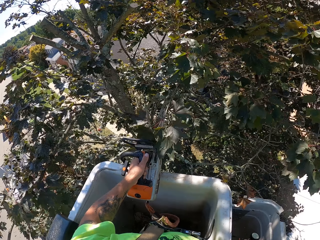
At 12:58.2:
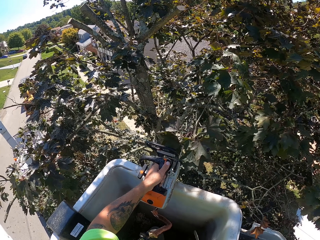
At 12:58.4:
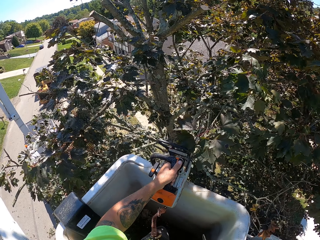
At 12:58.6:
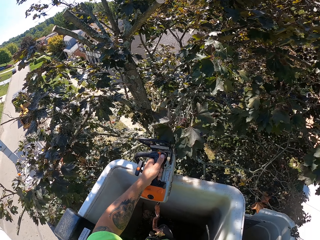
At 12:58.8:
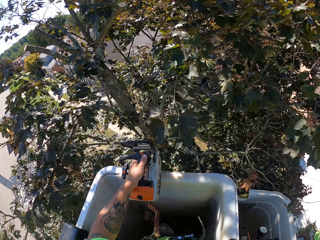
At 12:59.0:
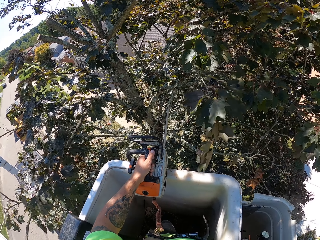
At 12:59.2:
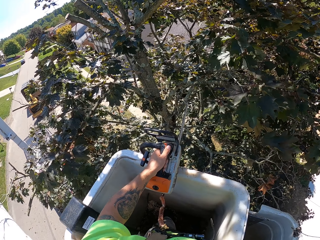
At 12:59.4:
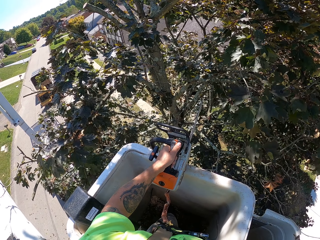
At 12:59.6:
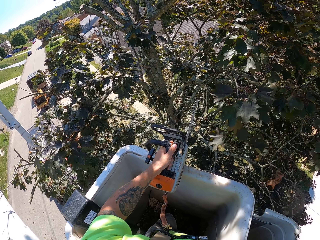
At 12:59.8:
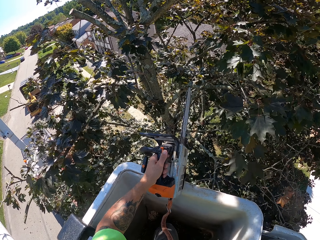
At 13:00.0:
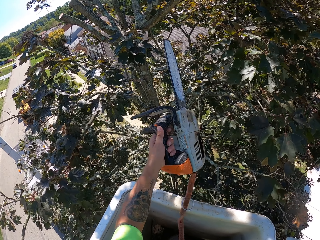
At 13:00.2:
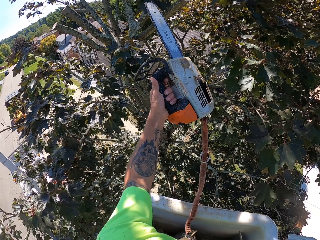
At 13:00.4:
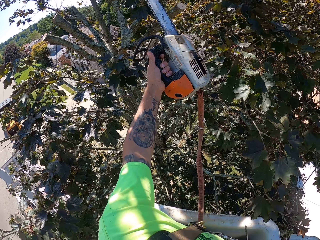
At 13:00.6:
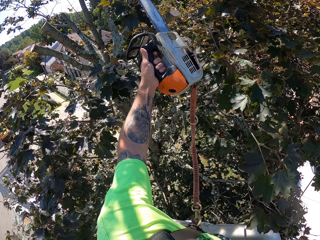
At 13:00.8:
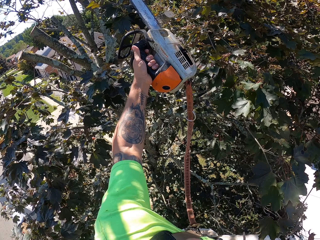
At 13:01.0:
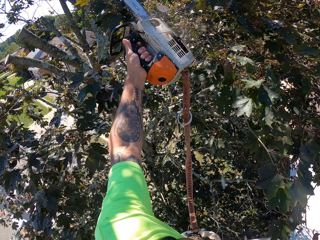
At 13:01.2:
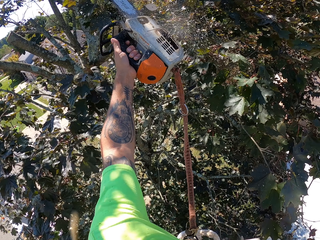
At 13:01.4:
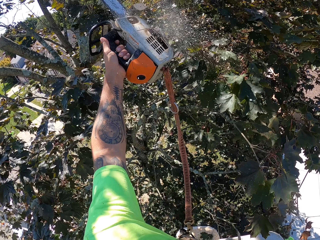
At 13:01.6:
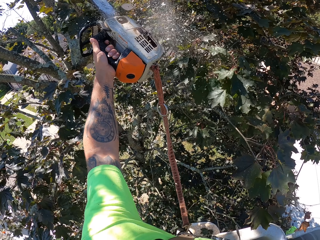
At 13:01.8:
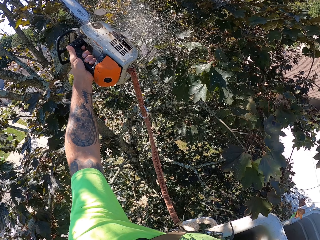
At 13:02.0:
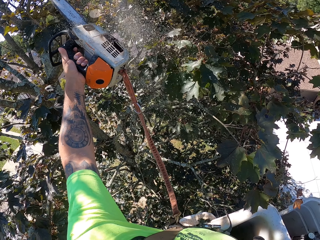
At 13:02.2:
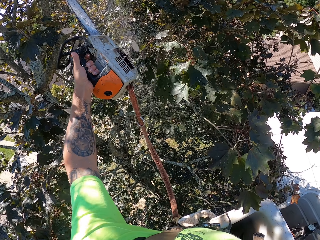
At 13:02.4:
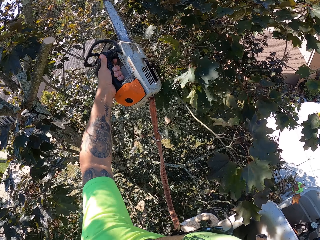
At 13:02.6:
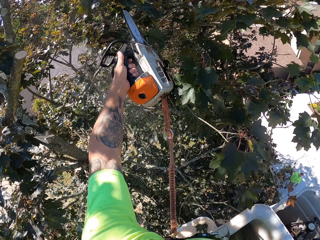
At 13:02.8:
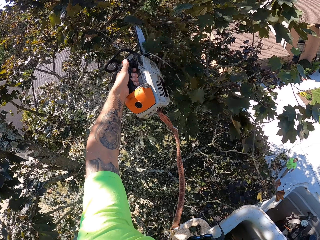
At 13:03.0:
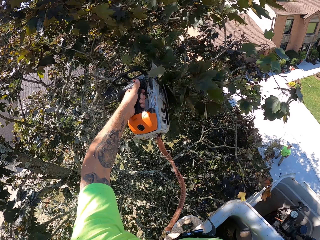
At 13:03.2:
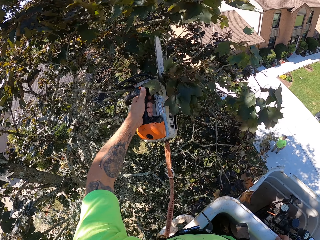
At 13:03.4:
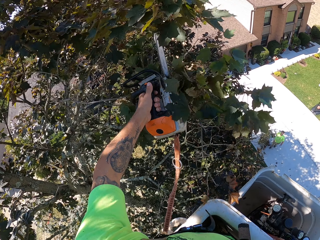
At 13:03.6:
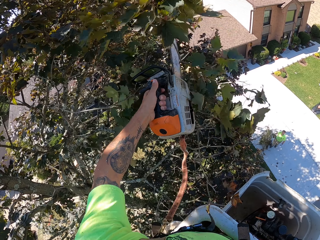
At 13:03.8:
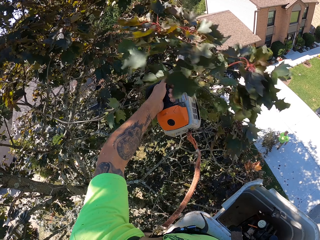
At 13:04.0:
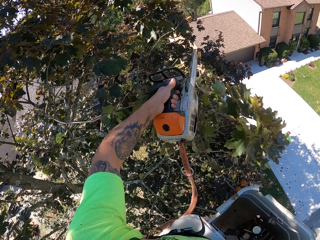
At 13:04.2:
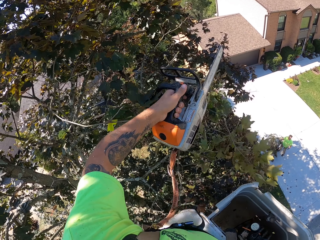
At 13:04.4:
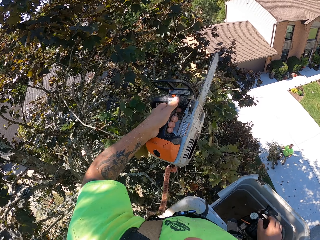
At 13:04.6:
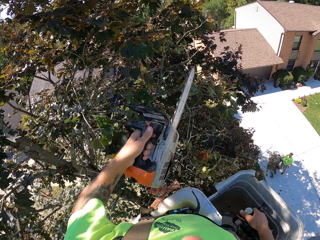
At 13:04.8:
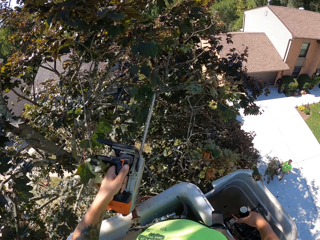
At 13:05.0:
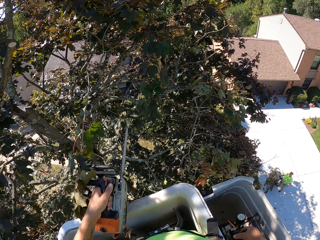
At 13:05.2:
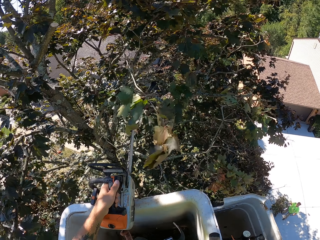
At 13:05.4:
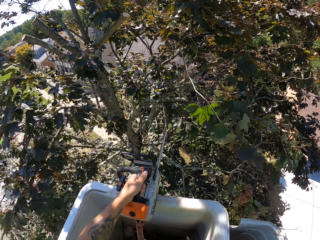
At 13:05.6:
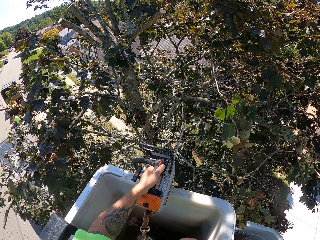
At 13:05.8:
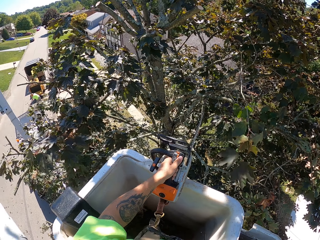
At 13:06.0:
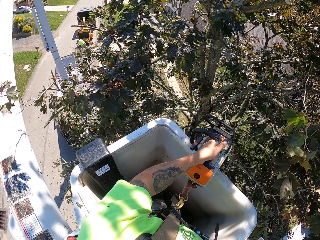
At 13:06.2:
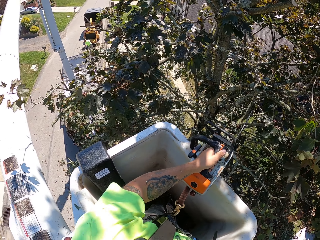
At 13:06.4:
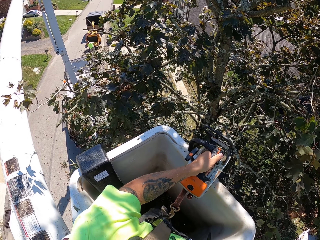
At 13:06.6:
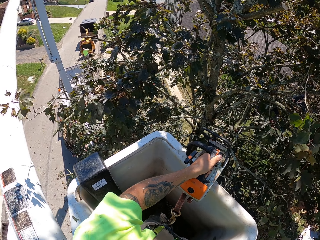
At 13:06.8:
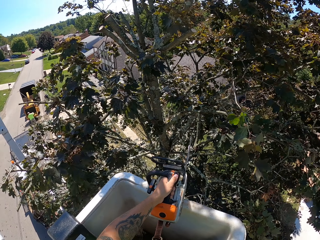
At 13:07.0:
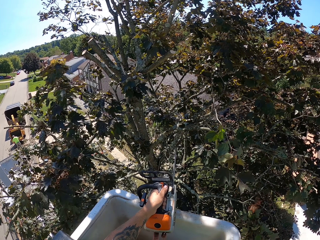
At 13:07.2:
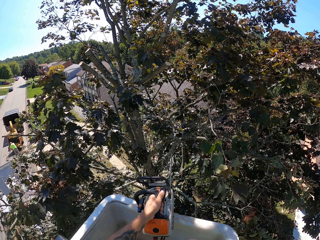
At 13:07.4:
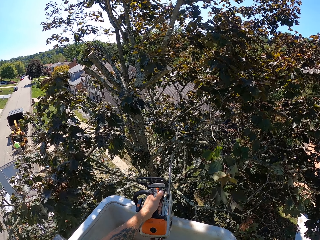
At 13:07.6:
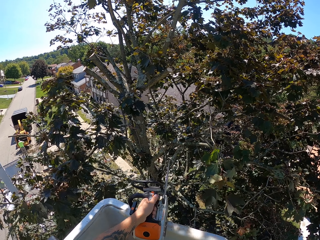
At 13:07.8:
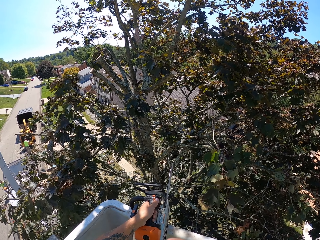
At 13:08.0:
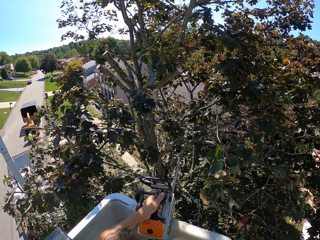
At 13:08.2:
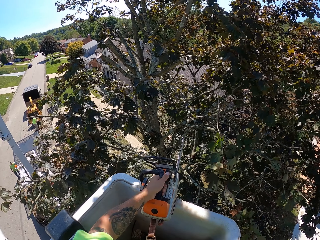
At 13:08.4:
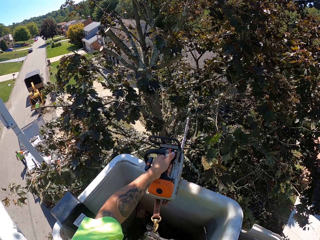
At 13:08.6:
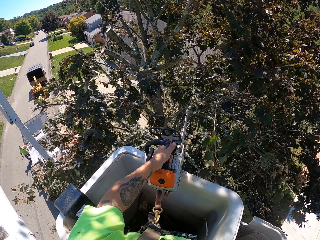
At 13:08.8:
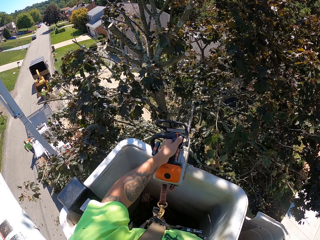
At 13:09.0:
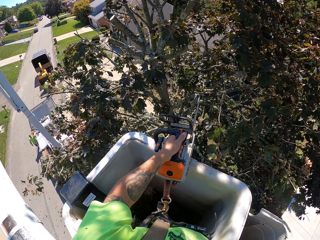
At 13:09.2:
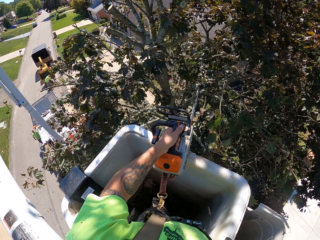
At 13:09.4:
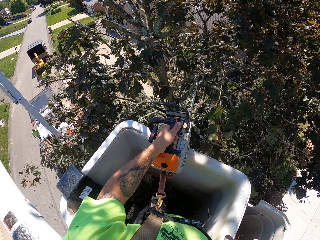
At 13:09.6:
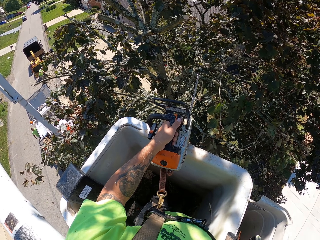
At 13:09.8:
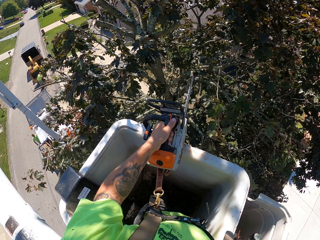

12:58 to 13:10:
The camera wearer holds the chainsaw on the boom lift with his left hand. He drops a branch down. He cuts some branches with the chainsaw in his left hand. He operates the hydraulic control with his right hand, places the chainsaw on the boom lift with his left hand, and operates the hydraulic control with his right hand. He cuts branches with the power saw. The man rakes the ground with a rake in both hands.

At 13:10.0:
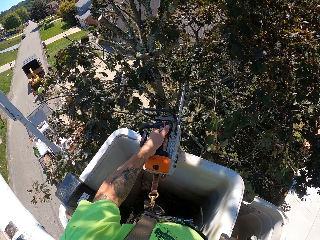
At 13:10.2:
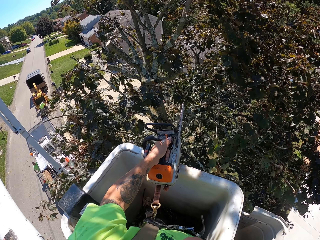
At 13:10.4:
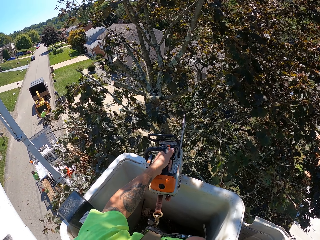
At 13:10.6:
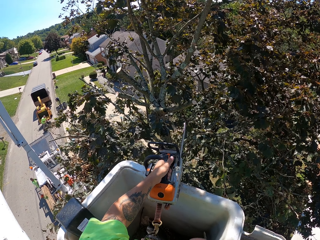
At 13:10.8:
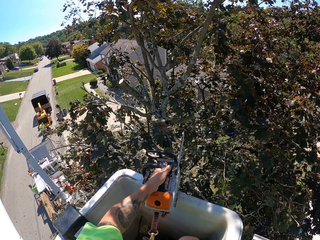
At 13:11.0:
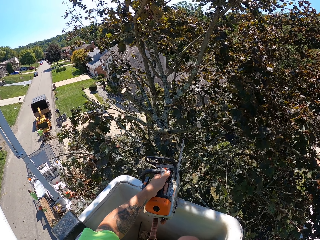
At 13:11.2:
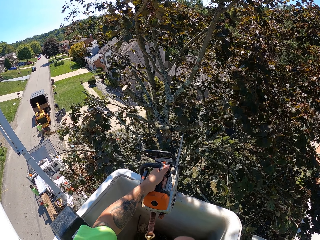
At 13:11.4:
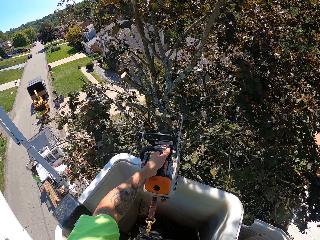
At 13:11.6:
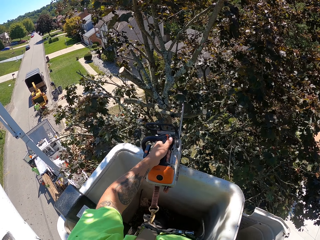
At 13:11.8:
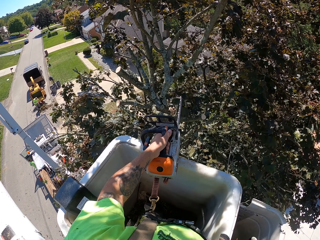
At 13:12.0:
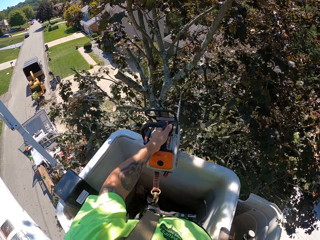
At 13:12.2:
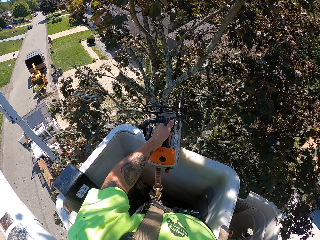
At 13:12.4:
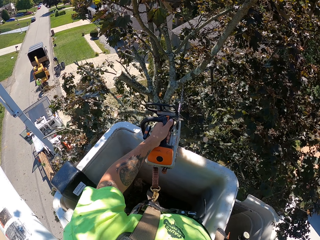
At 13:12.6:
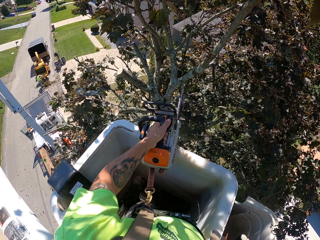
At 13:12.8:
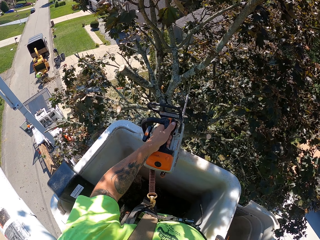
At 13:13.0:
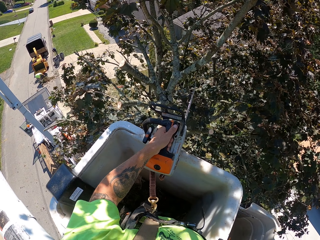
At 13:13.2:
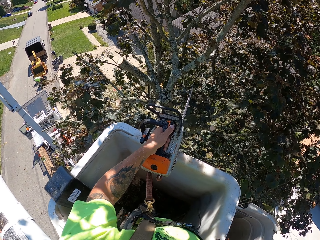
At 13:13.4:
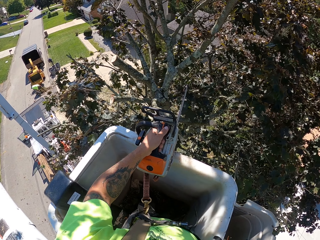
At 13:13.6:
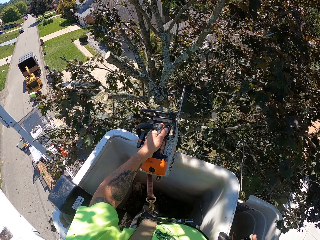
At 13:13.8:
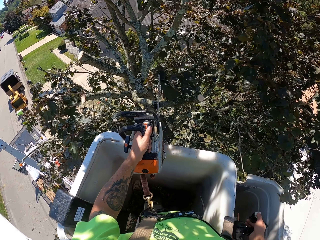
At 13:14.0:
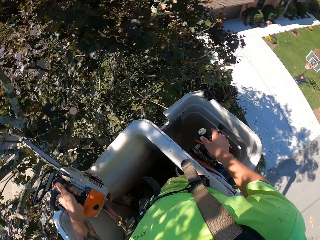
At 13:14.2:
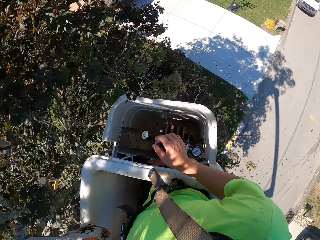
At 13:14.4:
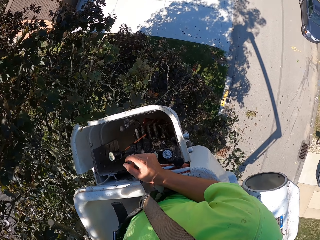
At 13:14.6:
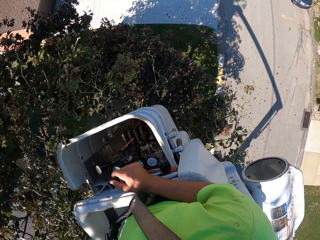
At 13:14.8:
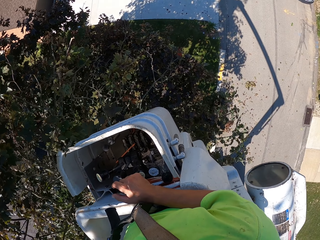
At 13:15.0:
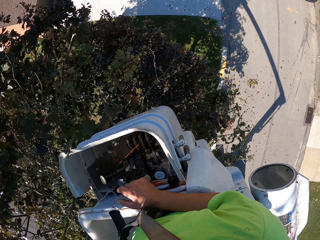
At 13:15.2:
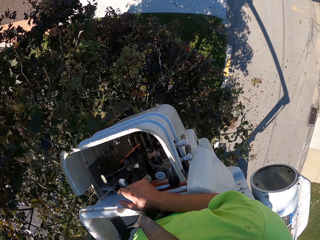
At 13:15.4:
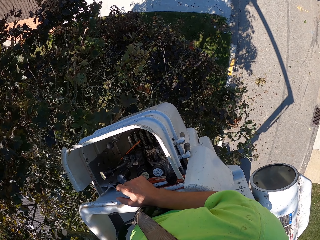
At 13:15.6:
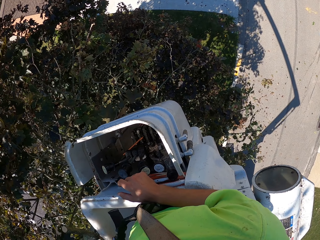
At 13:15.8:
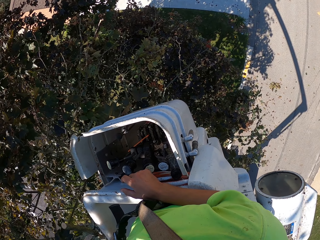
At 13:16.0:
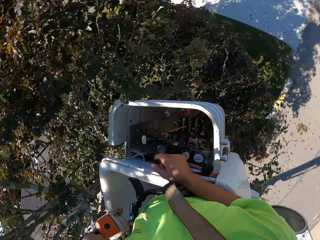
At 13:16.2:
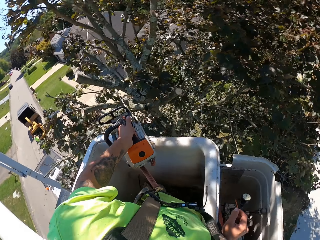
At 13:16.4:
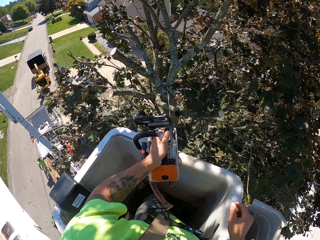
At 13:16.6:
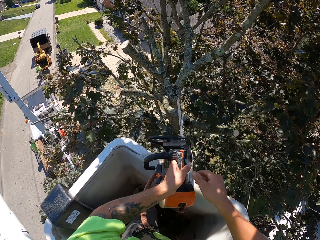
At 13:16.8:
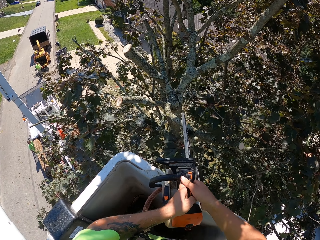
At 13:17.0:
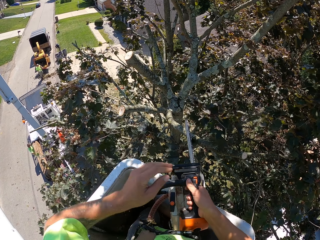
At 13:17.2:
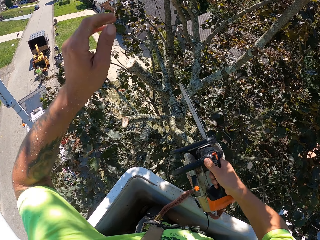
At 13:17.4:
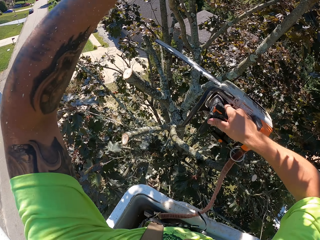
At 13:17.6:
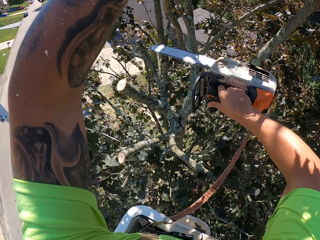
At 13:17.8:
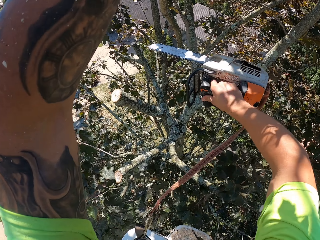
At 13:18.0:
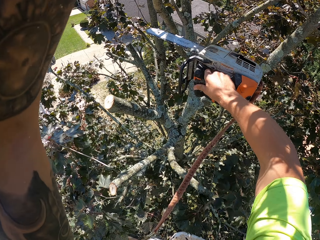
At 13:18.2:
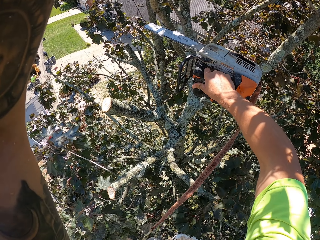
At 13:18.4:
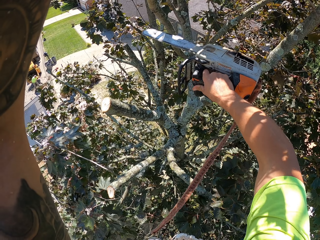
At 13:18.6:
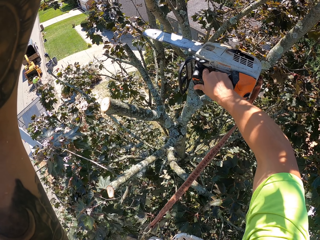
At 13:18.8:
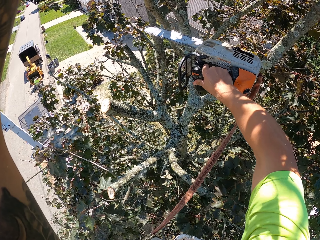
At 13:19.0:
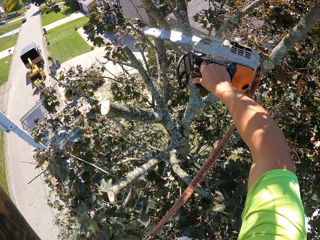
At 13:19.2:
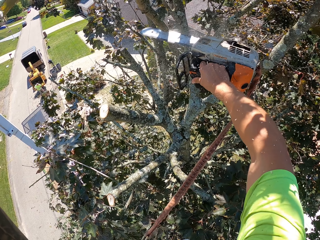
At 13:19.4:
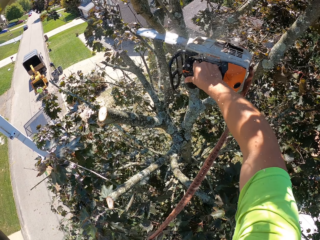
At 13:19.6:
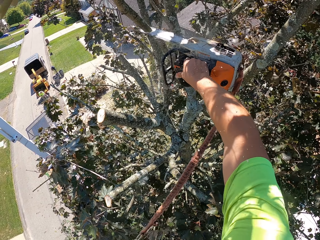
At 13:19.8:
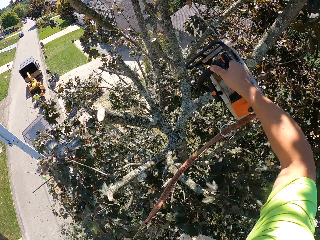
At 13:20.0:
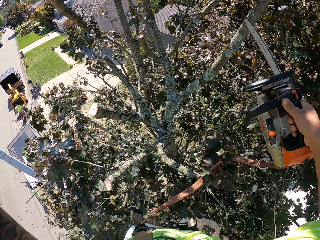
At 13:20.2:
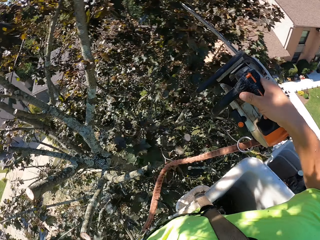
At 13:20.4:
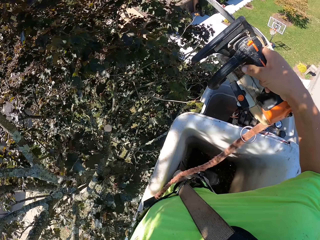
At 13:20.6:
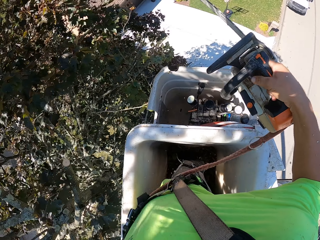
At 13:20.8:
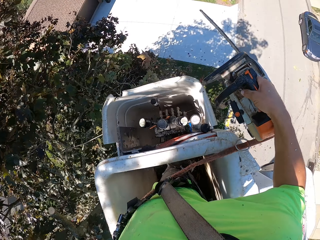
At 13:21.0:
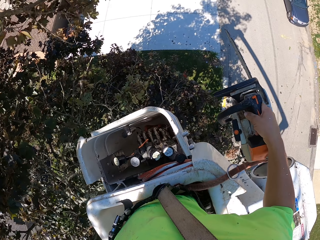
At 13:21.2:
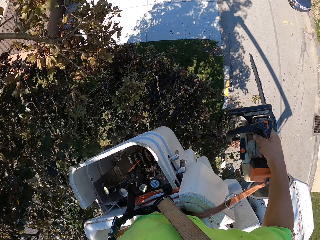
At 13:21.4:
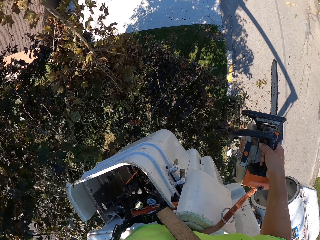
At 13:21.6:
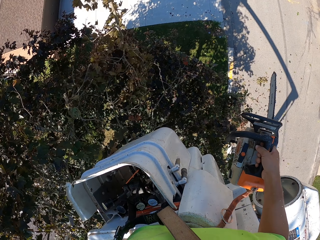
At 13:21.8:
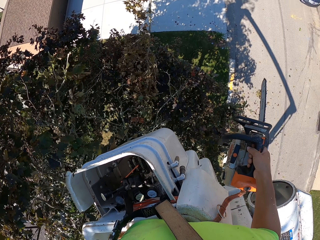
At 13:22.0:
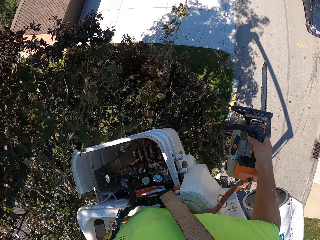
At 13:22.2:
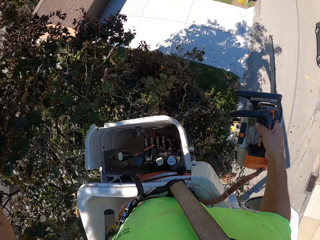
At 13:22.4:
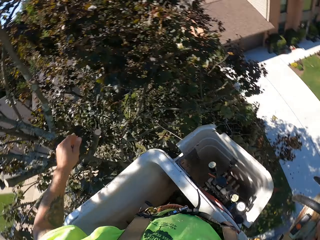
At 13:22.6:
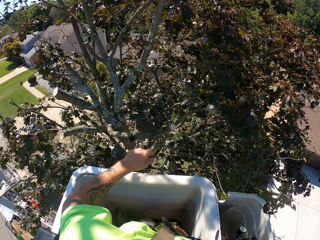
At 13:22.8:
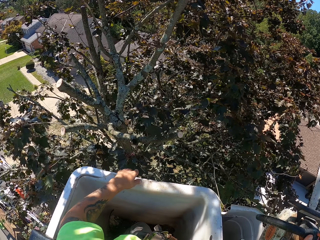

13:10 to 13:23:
The camera wearer operates the crane with his right hand. He rests the power saw on the crane. He exchanges the power saw into his right hand. He cuts the branch with the chainsaw in his right hand. He holds the tree branch.
